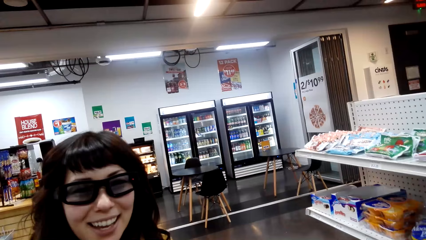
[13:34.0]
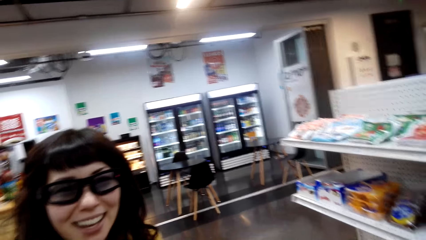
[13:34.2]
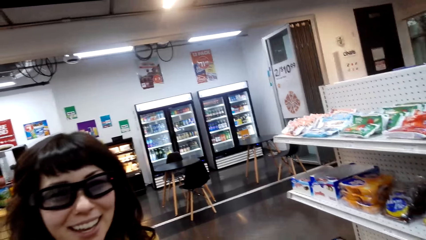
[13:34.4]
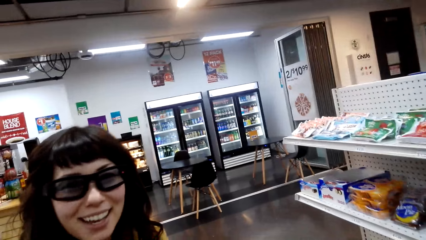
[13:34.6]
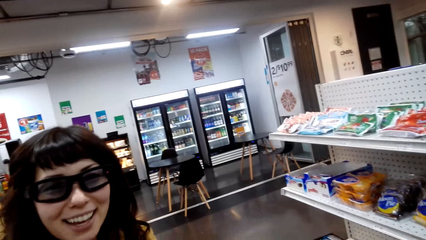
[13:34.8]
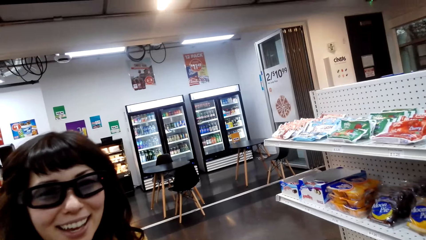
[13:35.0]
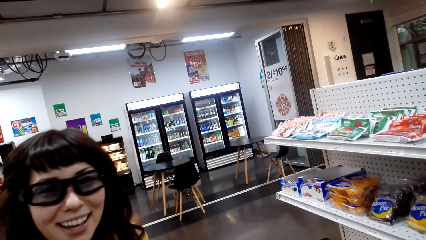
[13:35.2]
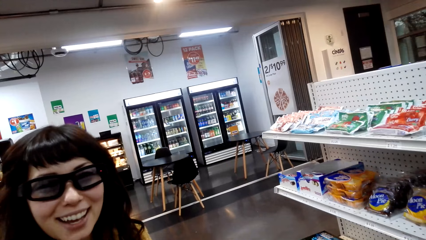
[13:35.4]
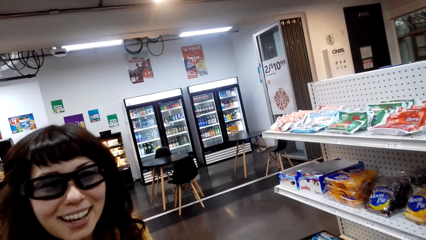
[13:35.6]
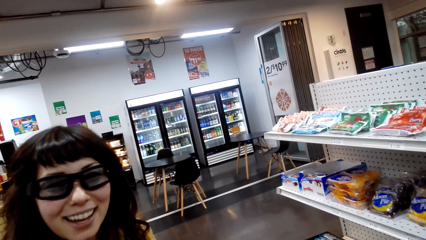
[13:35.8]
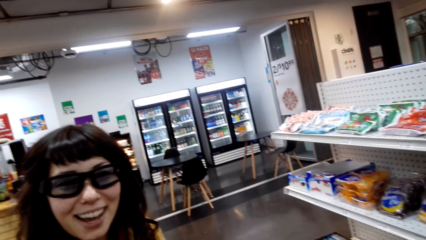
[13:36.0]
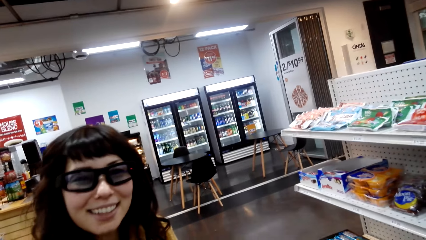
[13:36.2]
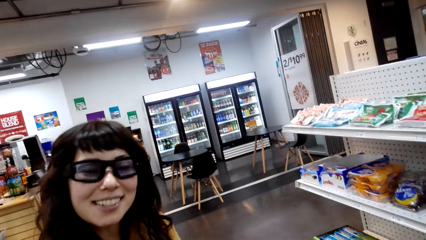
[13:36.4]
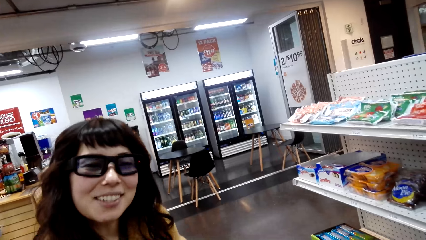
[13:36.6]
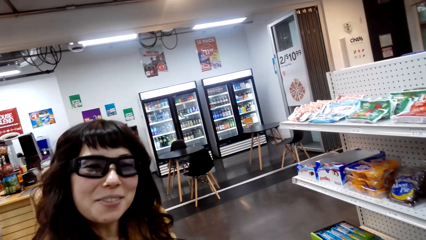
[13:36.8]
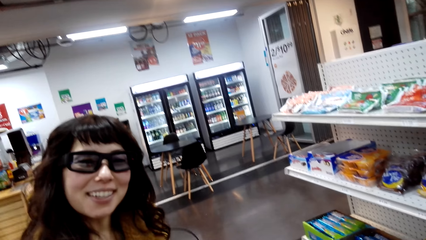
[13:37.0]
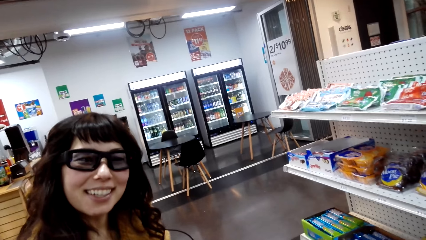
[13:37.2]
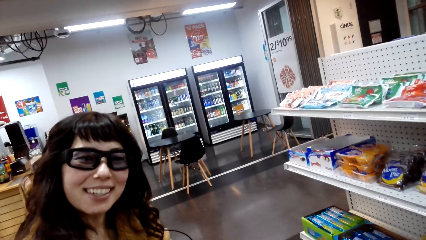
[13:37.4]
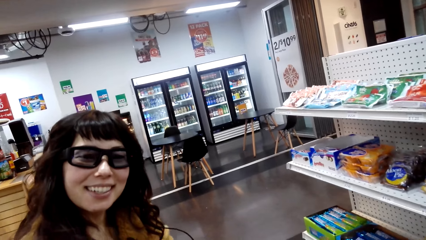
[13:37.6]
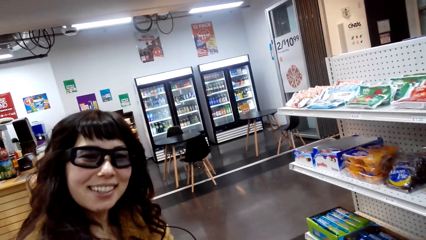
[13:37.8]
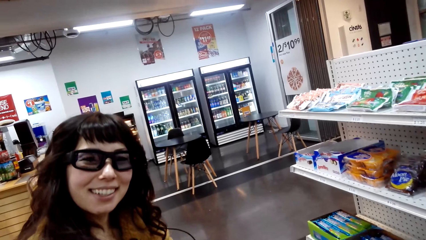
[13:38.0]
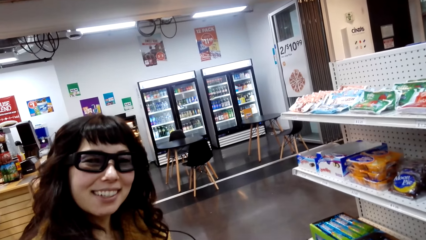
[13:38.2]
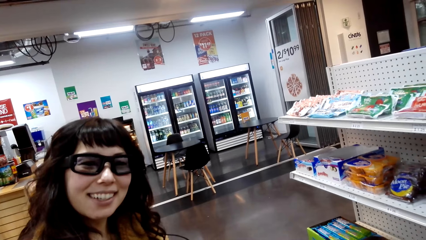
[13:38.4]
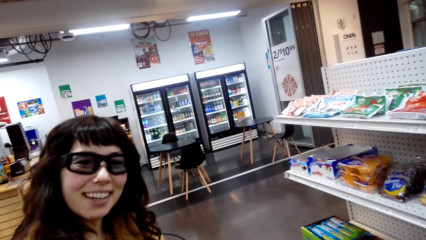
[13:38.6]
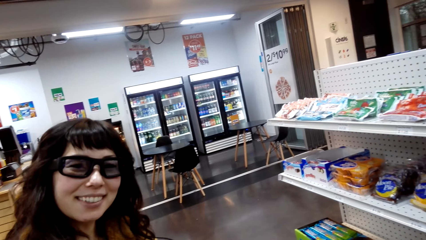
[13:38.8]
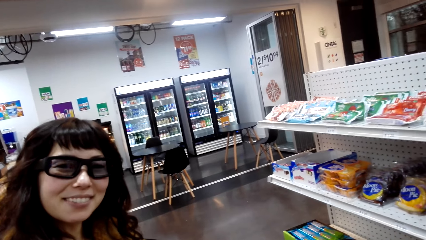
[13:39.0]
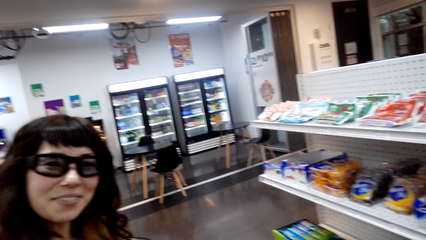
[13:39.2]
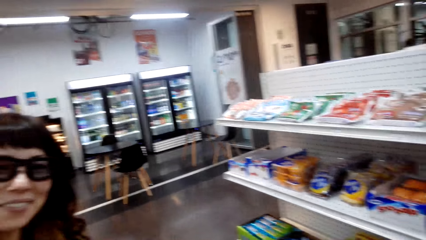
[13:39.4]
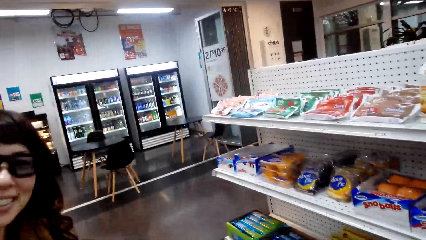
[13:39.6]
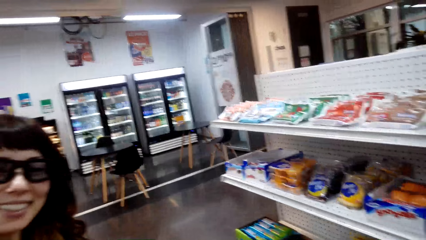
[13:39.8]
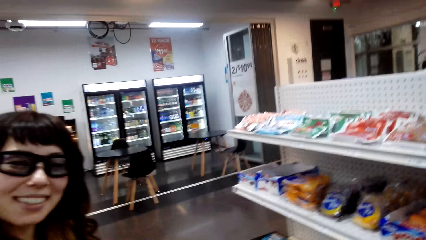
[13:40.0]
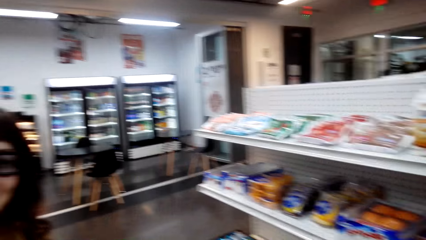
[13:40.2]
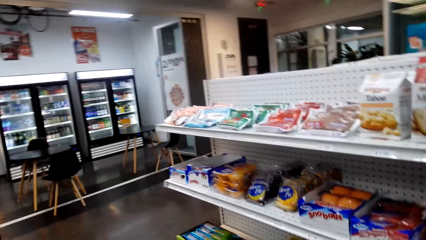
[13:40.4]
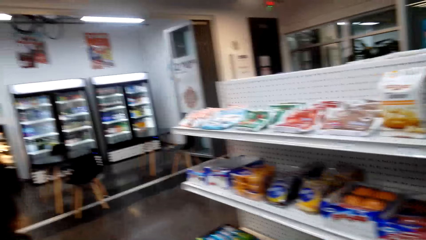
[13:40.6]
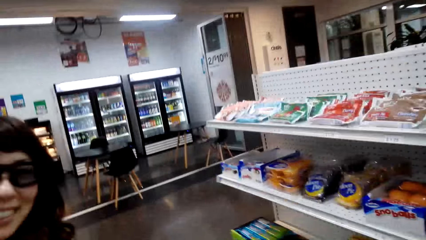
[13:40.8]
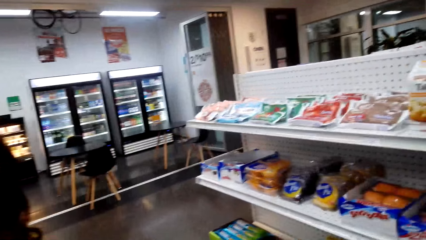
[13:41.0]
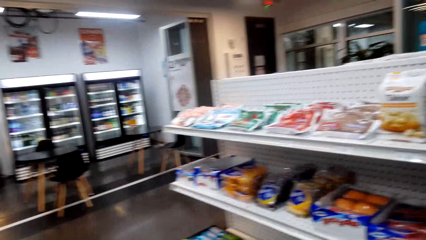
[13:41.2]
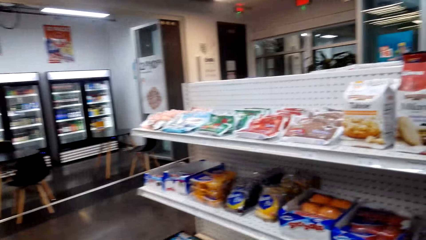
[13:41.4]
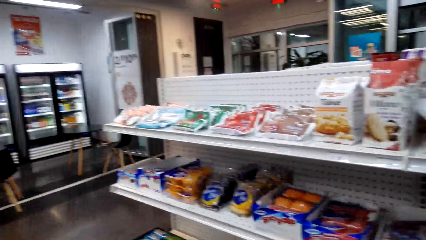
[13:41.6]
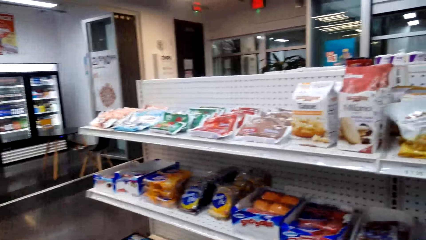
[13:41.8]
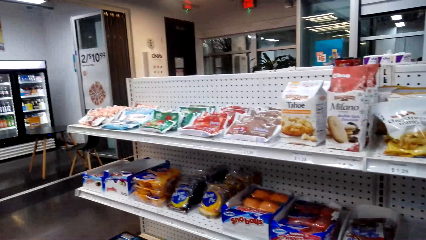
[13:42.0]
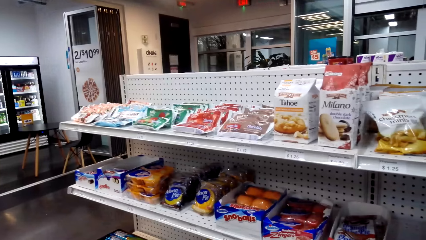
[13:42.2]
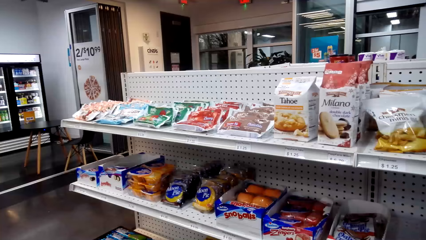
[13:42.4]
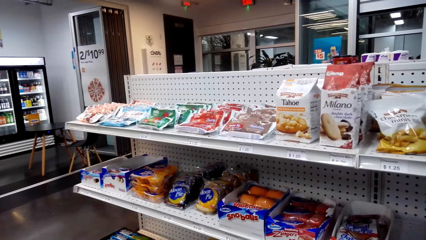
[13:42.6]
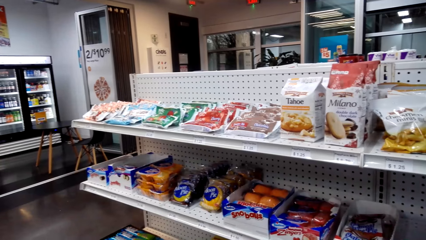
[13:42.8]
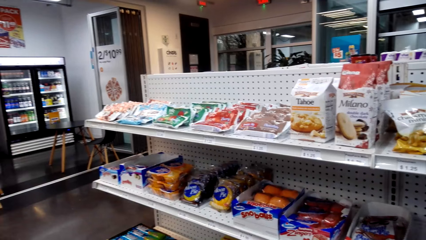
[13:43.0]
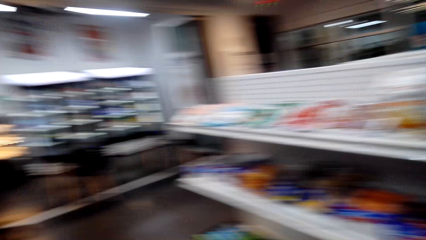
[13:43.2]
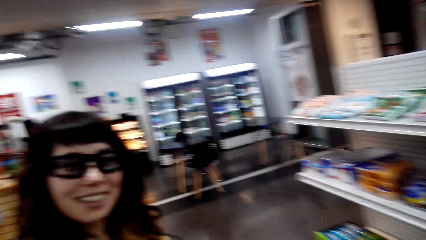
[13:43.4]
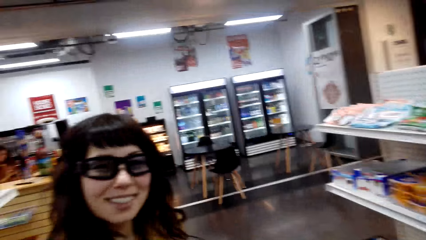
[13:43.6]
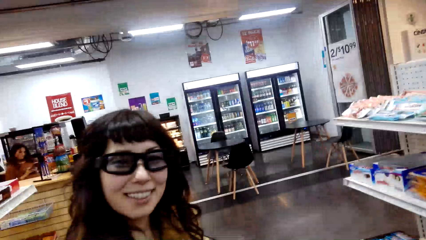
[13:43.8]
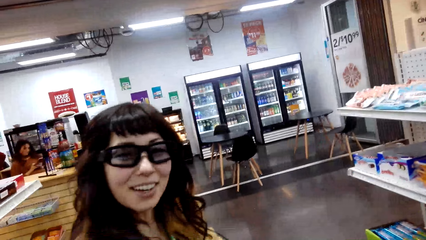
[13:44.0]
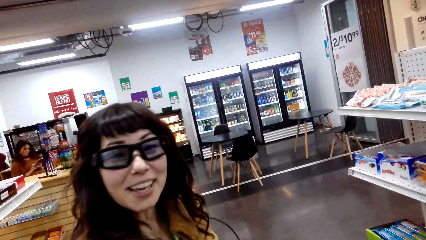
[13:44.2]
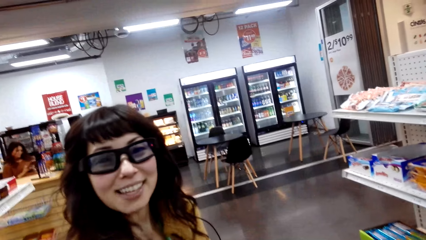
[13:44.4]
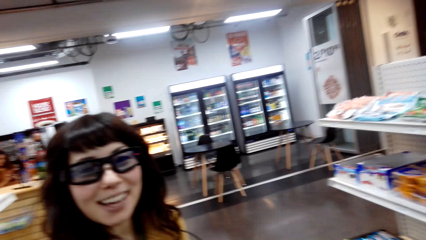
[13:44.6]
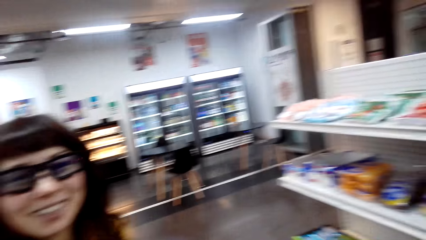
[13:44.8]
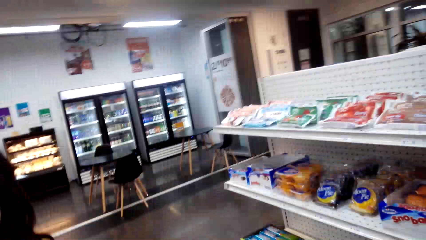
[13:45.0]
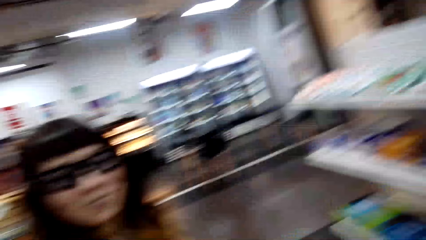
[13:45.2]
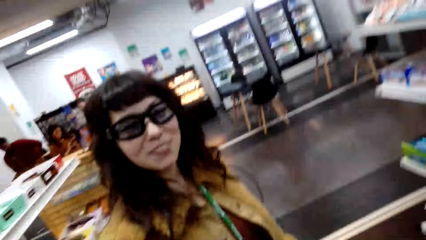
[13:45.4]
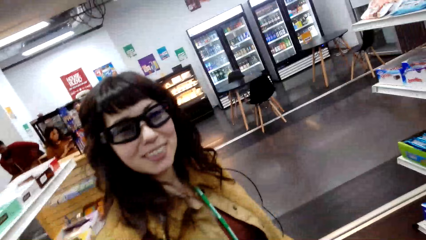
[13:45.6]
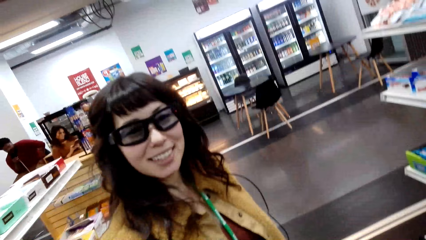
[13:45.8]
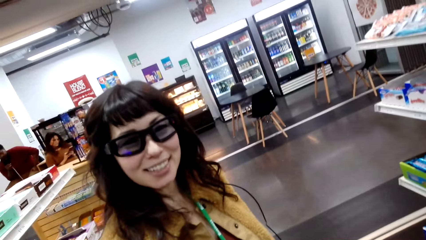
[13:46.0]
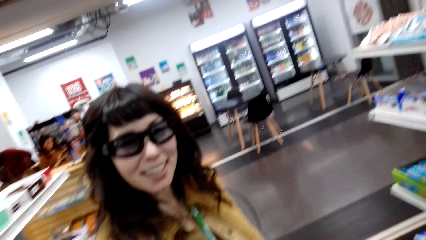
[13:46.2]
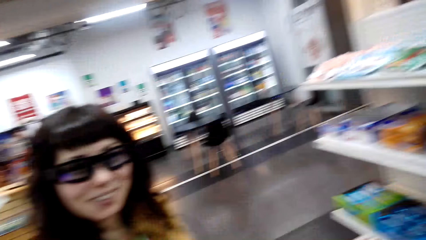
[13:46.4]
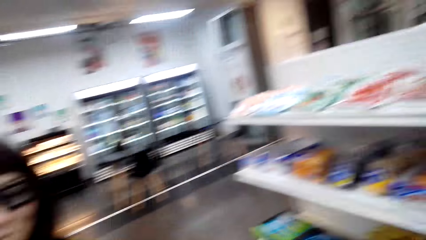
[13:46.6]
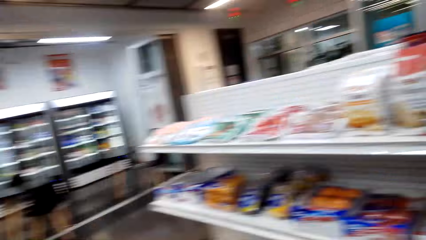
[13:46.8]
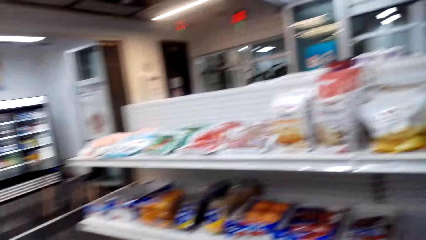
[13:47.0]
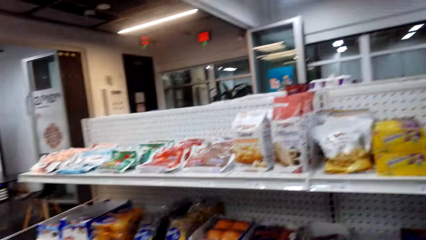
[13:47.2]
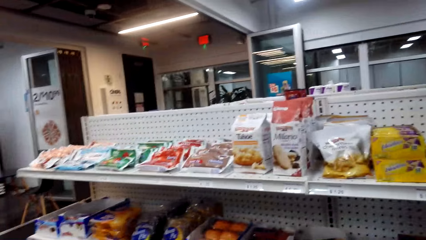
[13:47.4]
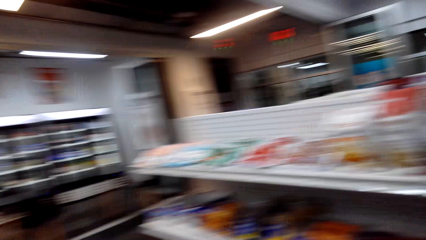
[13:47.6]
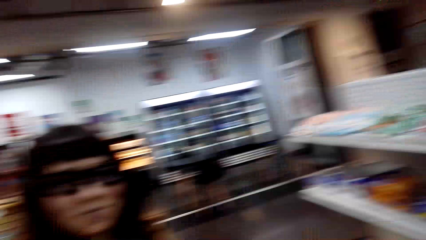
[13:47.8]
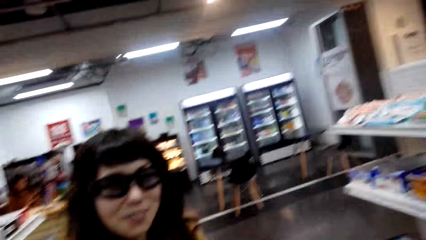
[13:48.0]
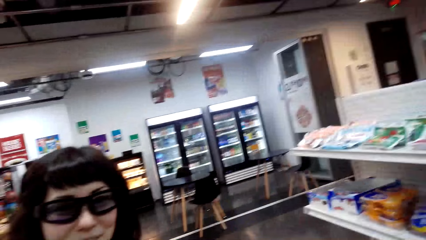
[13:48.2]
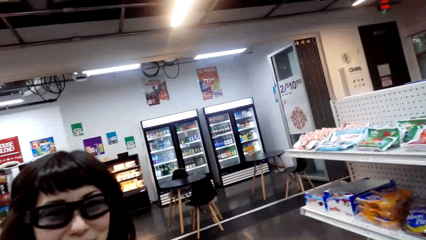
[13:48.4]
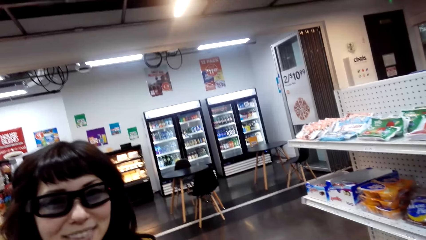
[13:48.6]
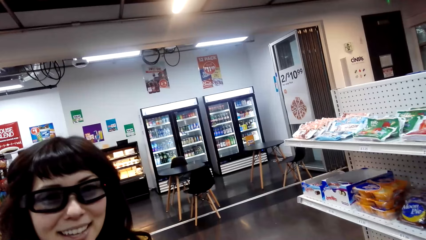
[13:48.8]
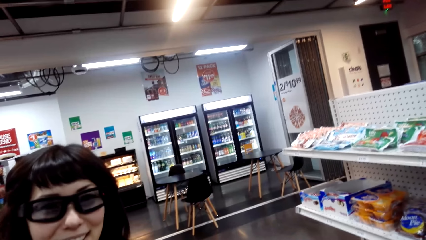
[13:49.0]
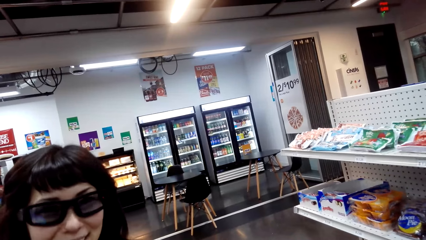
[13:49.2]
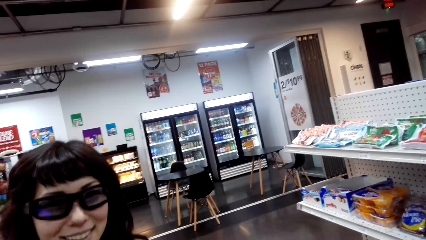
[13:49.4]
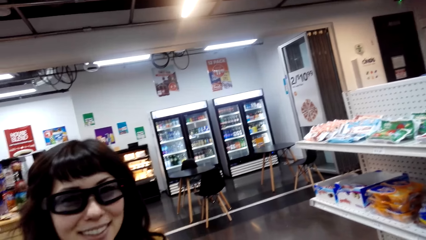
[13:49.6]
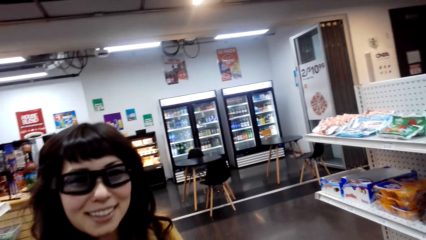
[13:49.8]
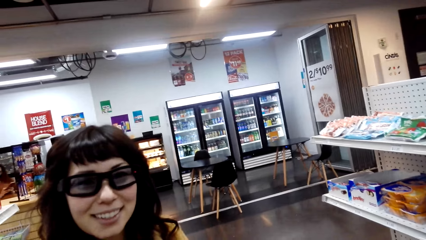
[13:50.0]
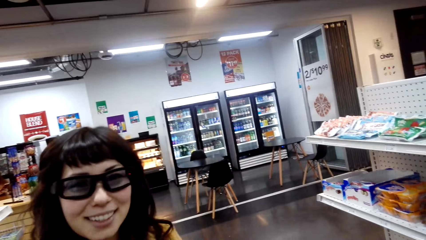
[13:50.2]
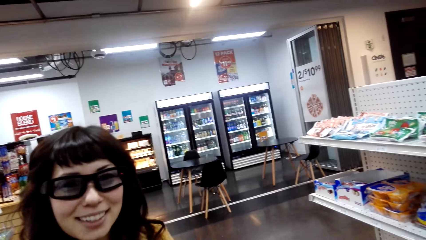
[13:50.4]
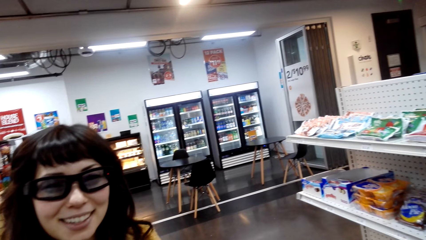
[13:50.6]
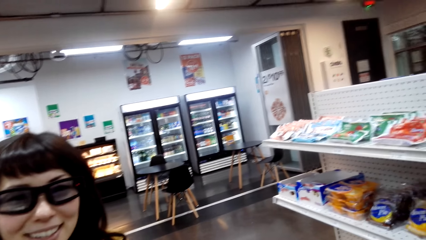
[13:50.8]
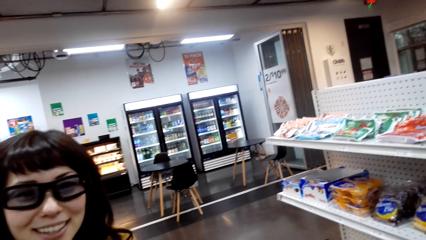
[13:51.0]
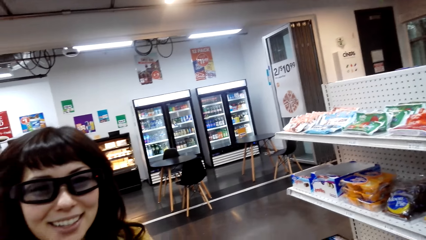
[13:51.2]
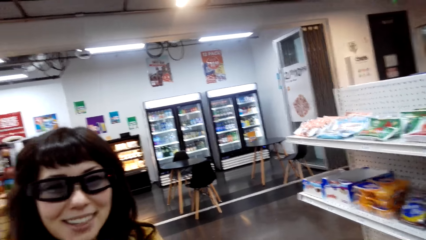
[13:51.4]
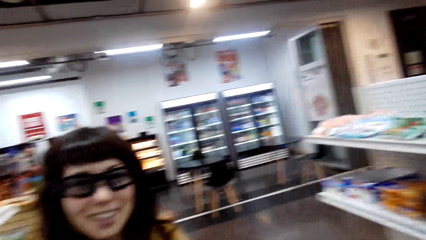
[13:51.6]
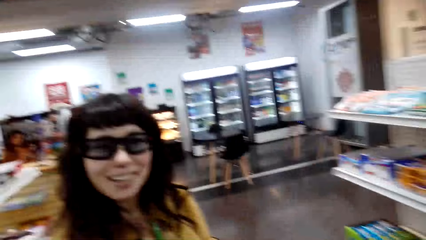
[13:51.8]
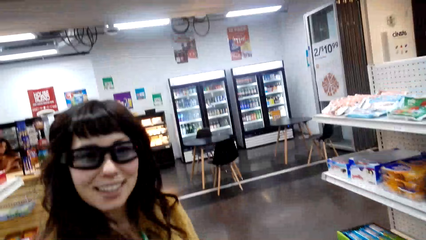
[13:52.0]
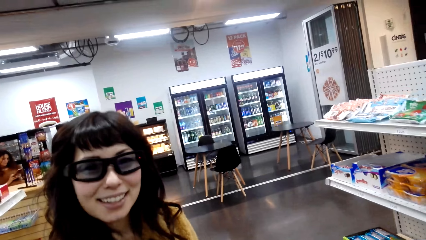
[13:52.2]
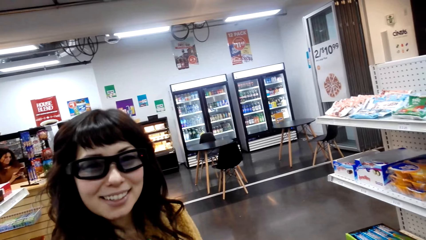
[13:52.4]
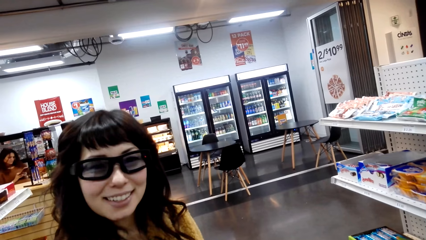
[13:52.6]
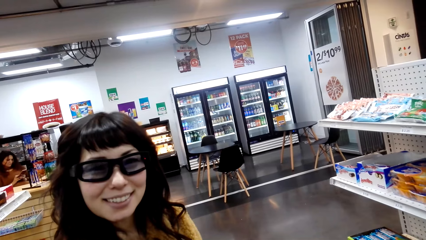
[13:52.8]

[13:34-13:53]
A person interacts with the camera wearer. The camera wearer talks with another person.
